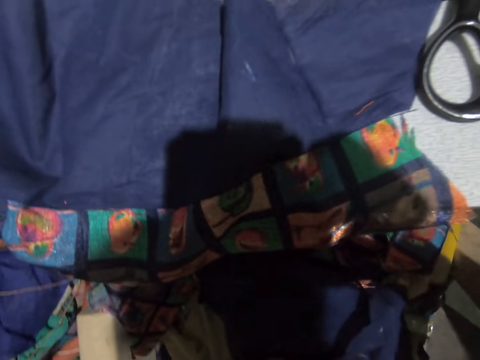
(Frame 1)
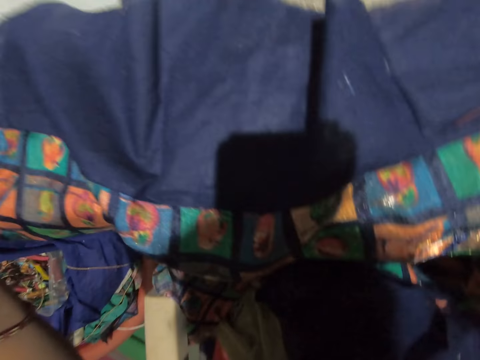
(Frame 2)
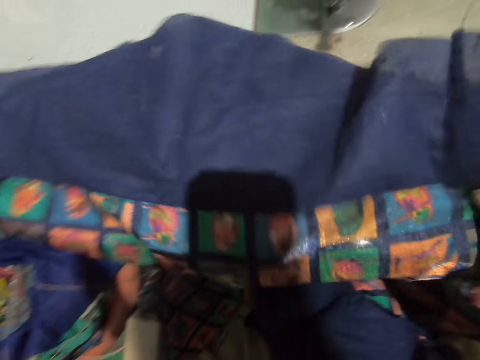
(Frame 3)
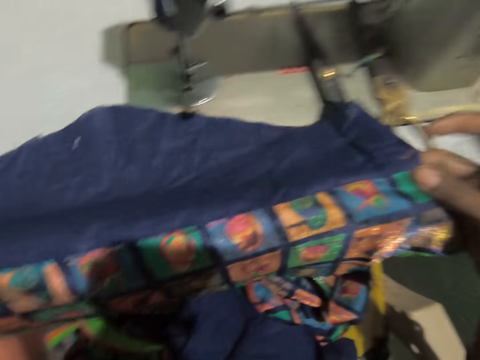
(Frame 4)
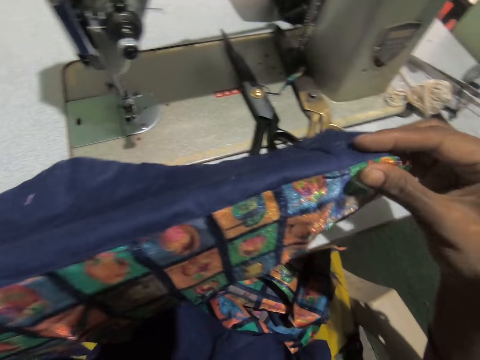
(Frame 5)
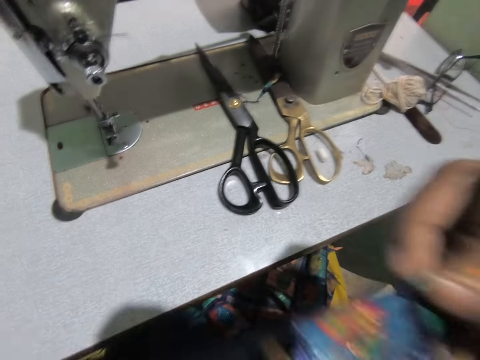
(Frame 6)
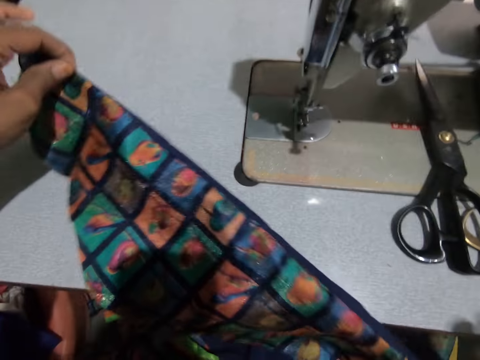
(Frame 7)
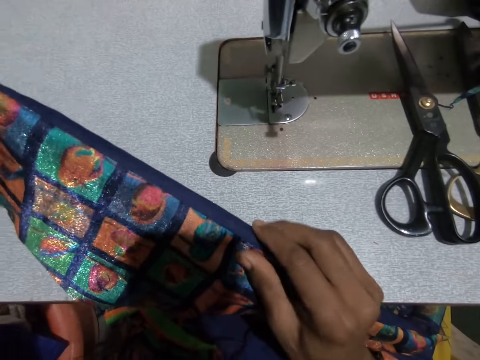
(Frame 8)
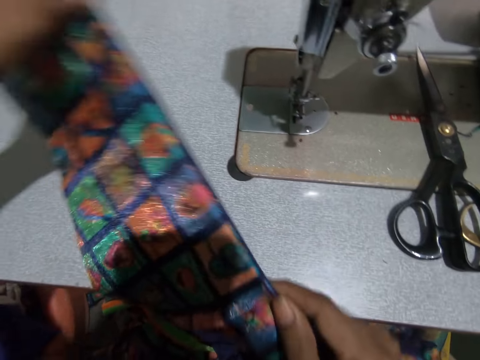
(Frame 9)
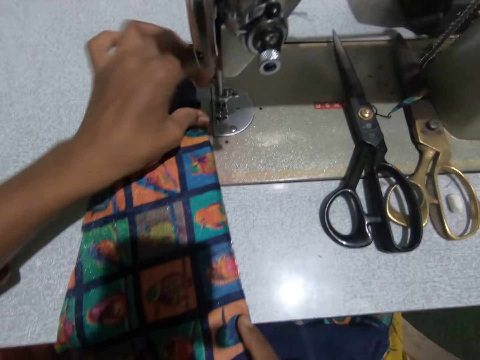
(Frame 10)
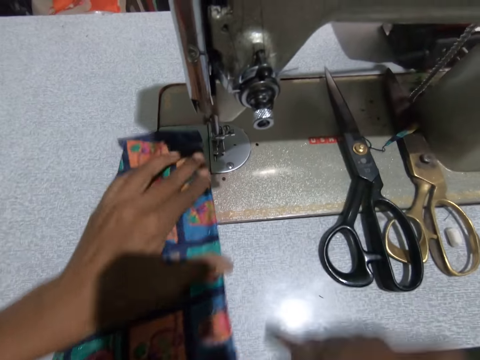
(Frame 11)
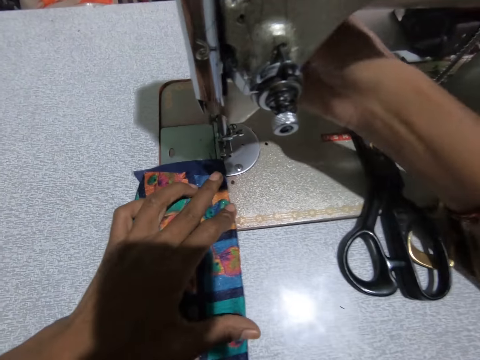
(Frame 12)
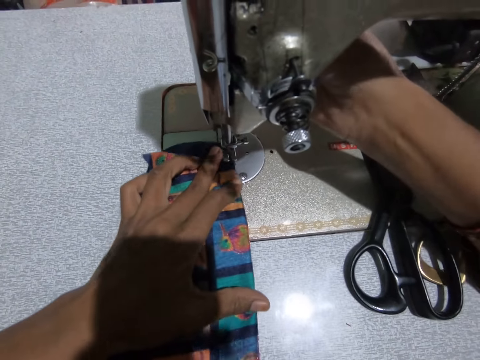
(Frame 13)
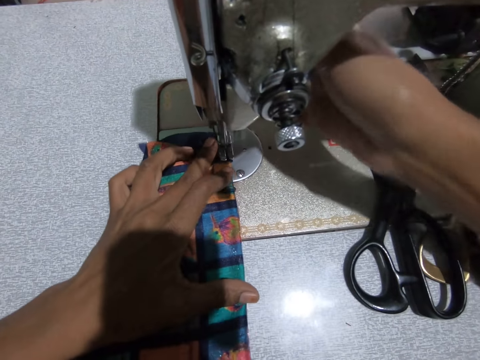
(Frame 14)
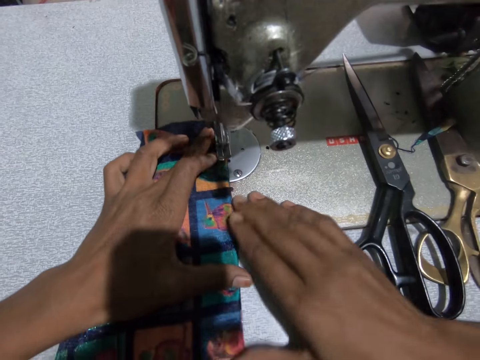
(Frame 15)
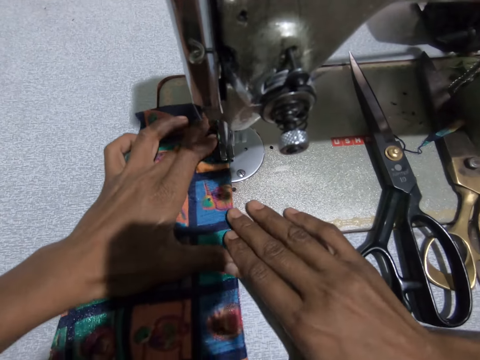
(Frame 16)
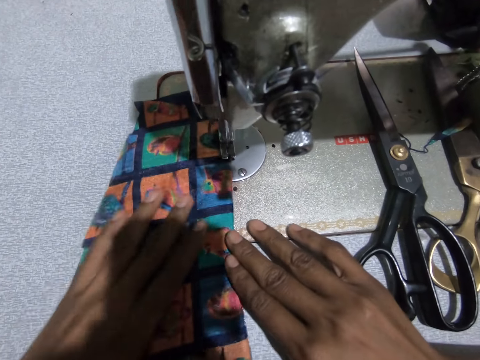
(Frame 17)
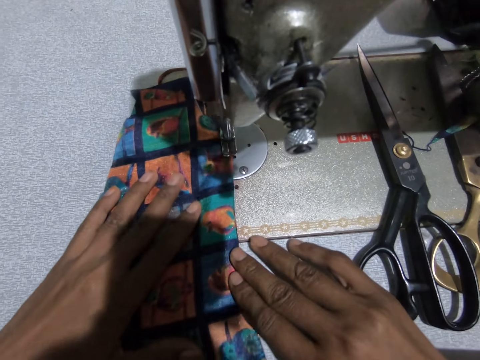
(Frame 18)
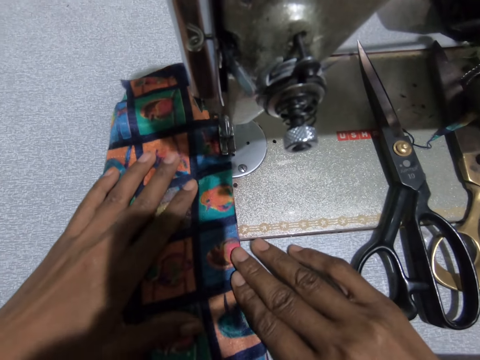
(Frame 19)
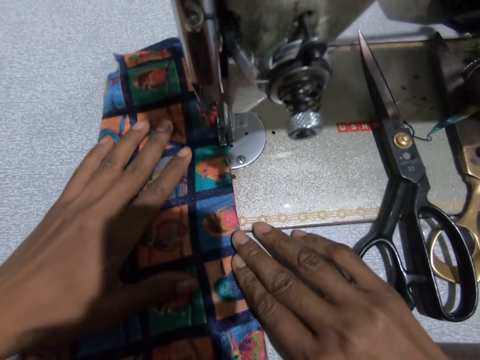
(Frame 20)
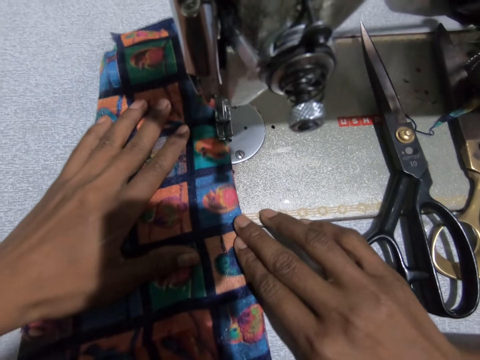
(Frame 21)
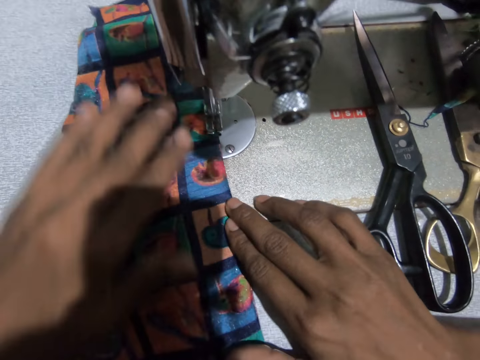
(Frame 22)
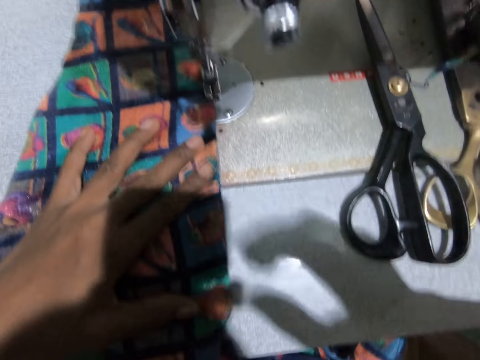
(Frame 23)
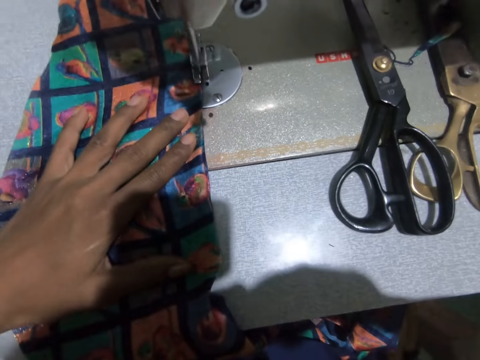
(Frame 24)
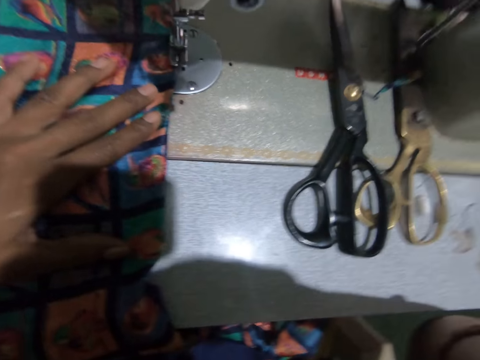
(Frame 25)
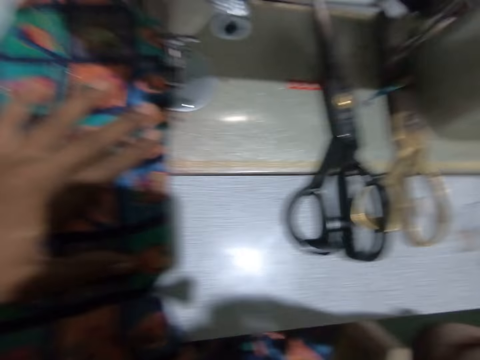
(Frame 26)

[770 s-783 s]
The camera wearer touches something. They straighten the fabric on the table. They fold the fabric. They drop the material. They hold the material and swing their hand. They sew the fabric with the sewing machine. They adjust the sewing machine. They swing their hand. They hold the material. They sew the material using the sewing machine. They swing their hand. They touch something.

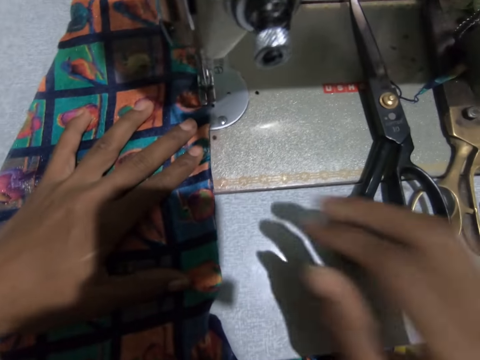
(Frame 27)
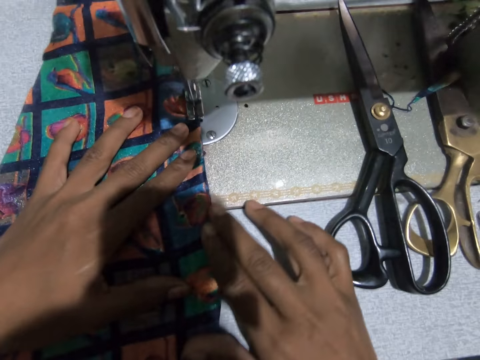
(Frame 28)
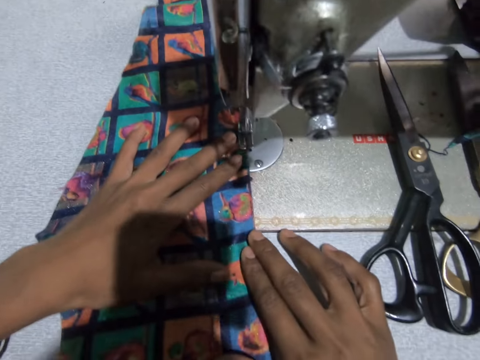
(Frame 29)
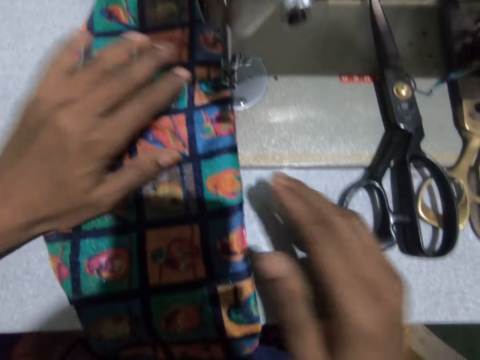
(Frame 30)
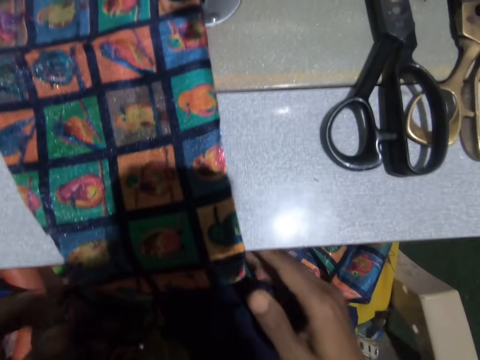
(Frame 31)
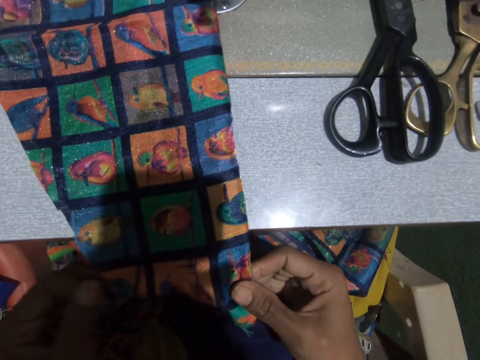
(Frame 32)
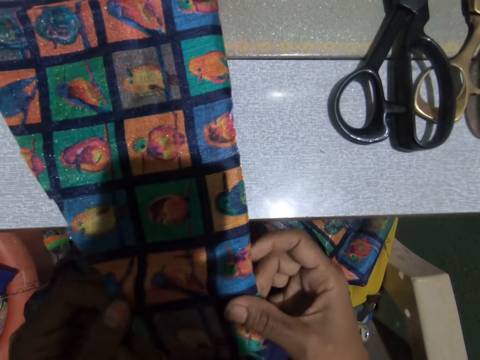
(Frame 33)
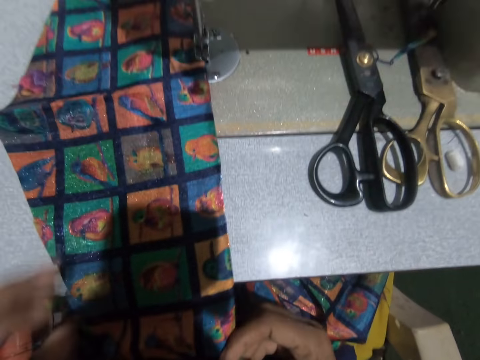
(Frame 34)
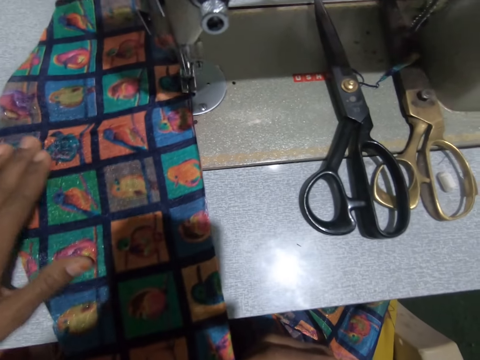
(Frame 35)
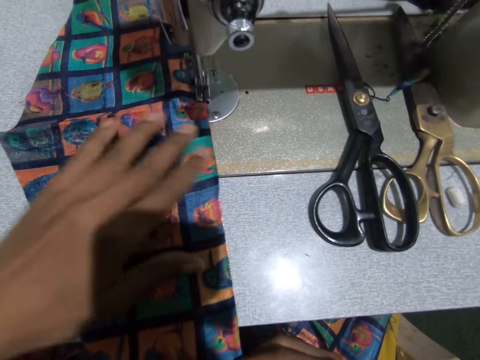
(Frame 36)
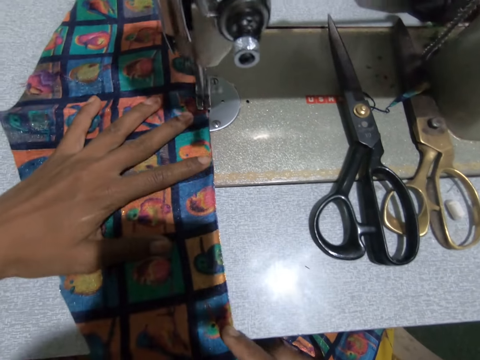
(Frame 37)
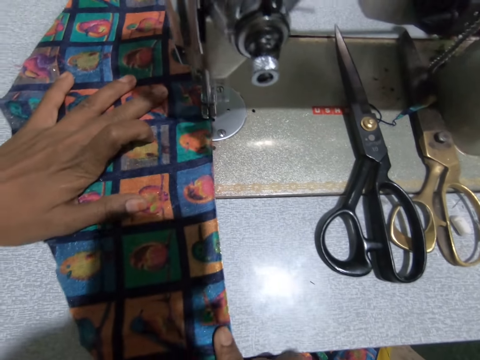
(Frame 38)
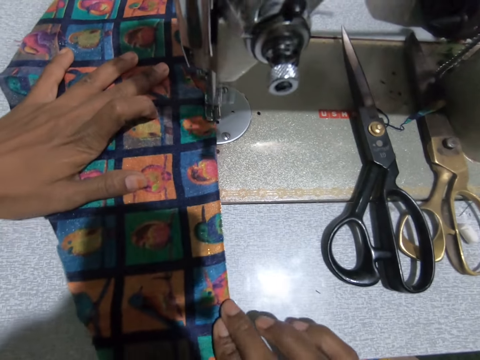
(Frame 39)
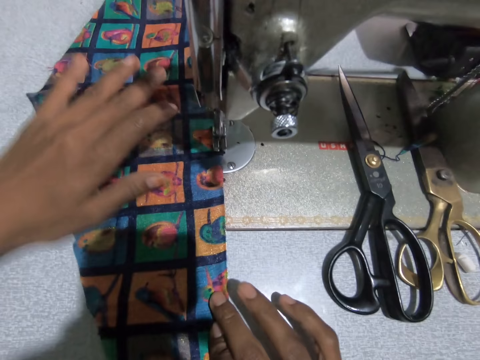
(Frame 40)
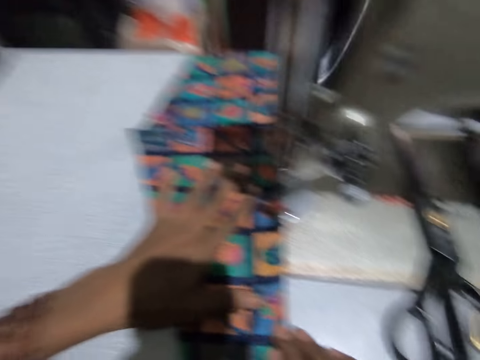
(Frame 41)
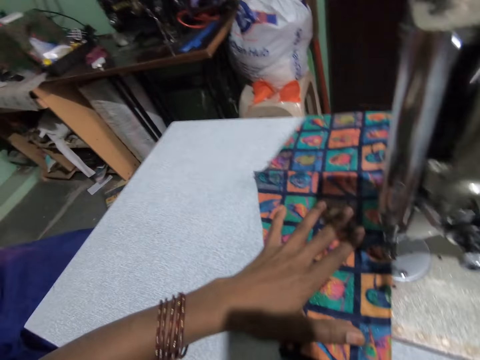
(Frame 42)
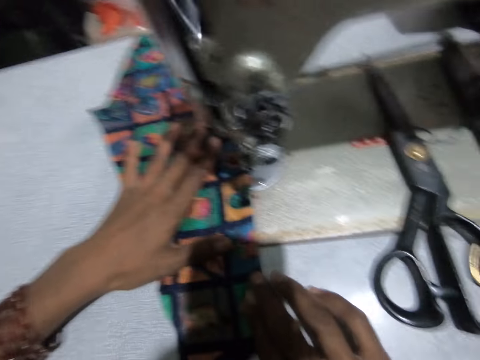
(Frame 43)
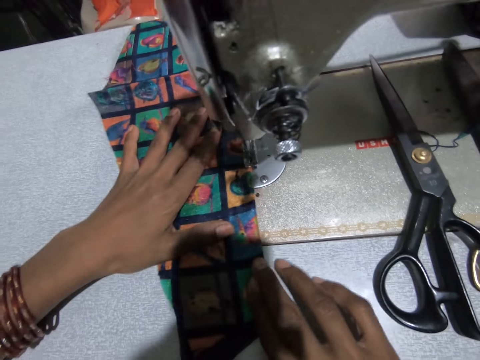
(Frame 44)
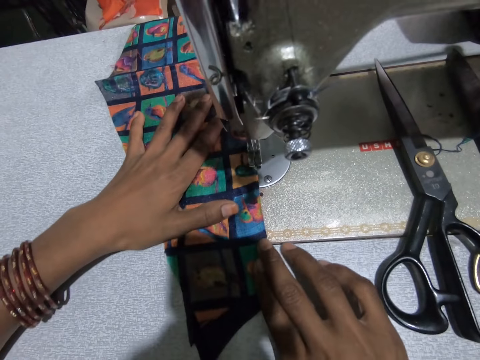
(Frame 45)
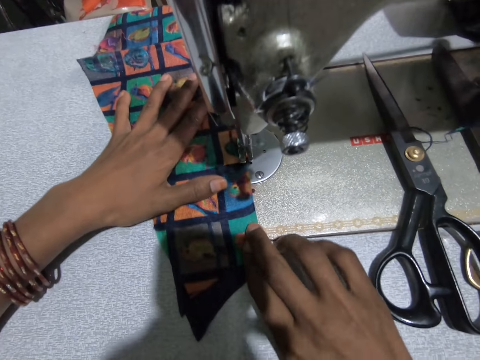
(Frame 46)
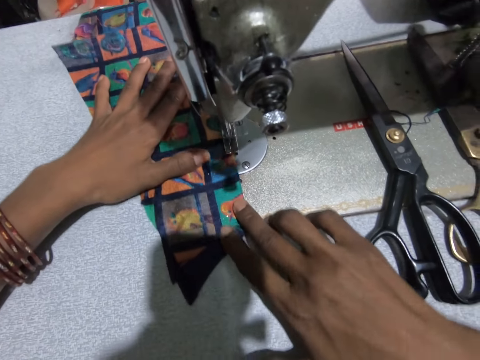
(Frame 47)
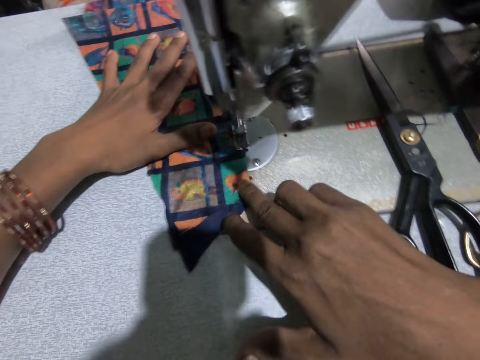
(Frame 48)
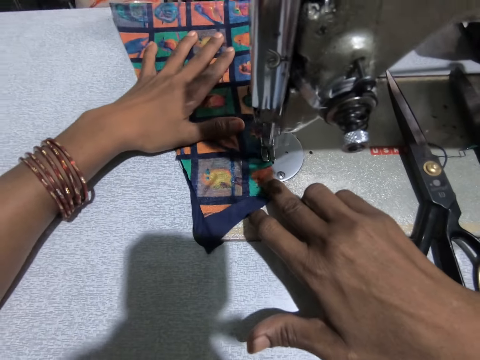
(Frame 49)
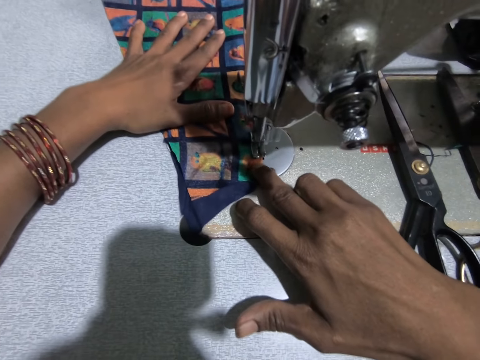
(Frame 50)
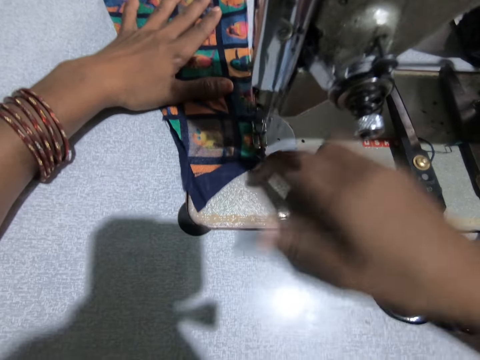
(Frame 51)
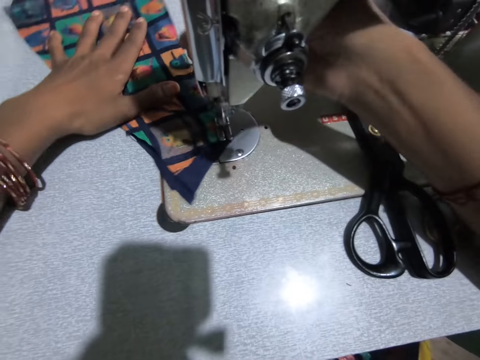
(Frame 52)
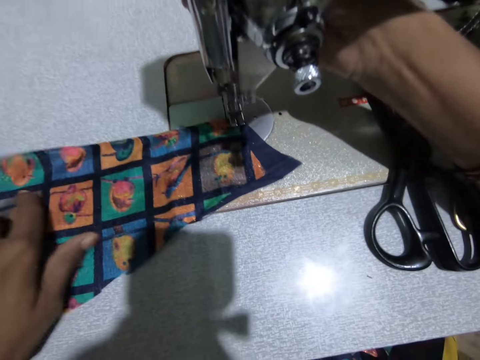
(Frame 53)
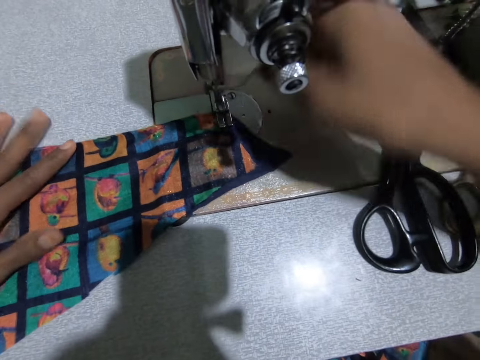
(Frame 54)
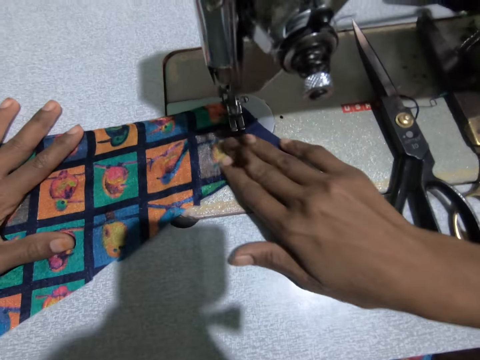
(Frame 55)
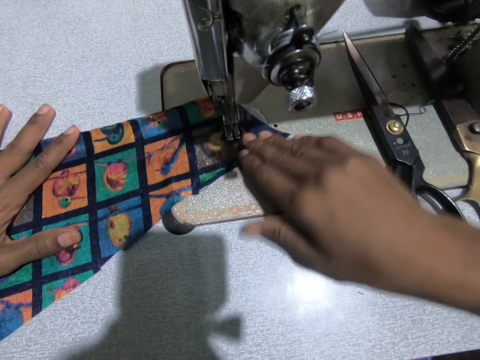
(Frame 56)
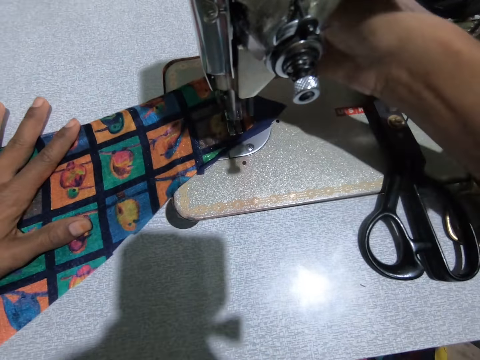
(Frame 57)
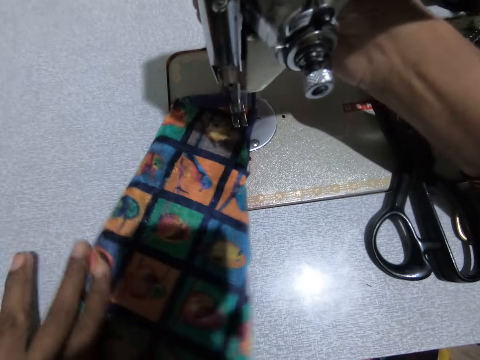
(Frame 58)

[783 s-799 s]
The camera wearer swings their hand. They hold the material. They sew the material using a sewing machine. They swing their hand. They hold the material. They swing their hand. They sew the material using the sewing machine. They swing their hand. They touch the sewing machine. They swing their hand. They hold the material. They sew the material using the sewing machine. They swing their hand. They touch the sewing machine.
